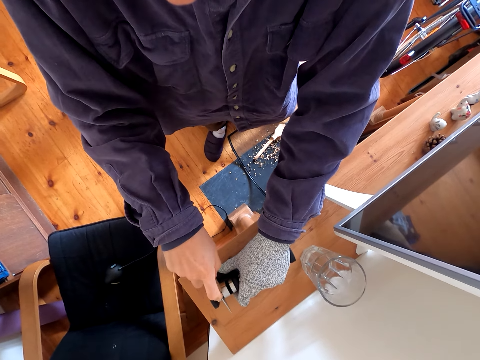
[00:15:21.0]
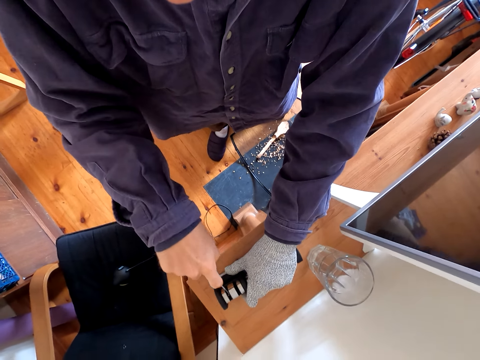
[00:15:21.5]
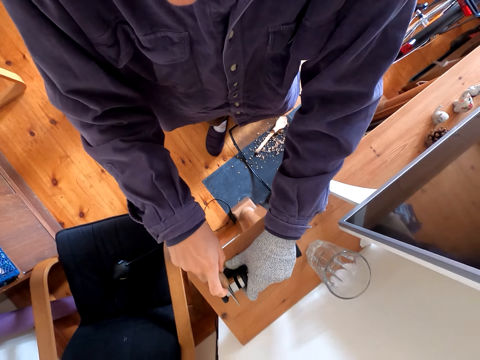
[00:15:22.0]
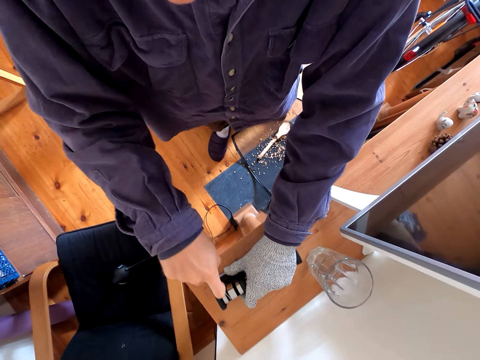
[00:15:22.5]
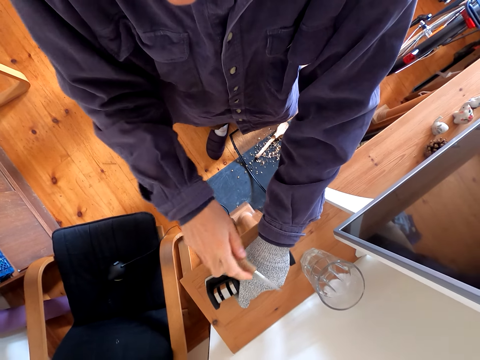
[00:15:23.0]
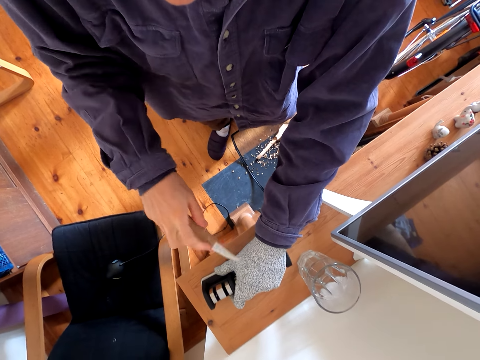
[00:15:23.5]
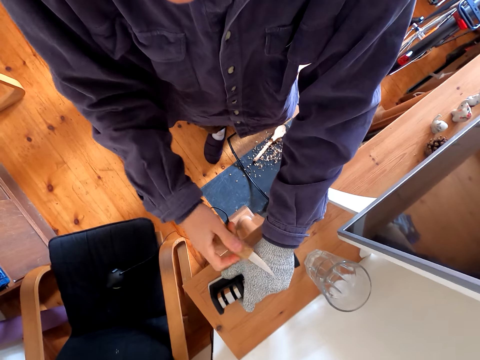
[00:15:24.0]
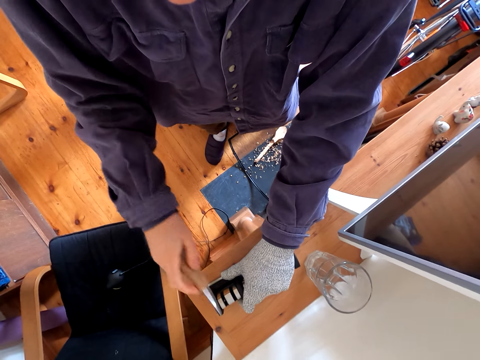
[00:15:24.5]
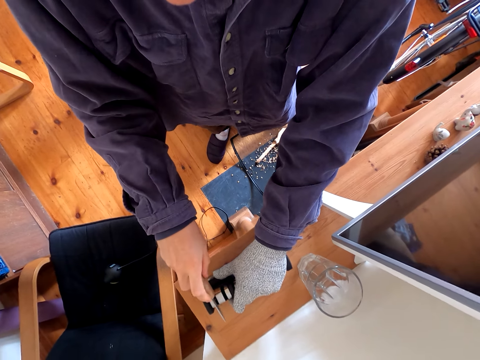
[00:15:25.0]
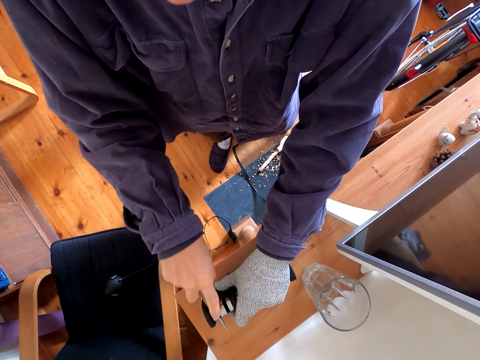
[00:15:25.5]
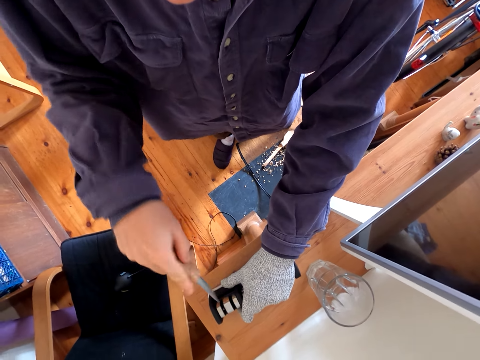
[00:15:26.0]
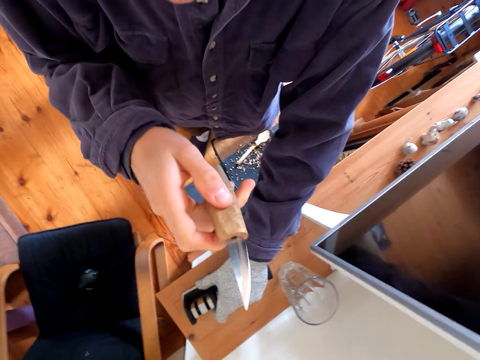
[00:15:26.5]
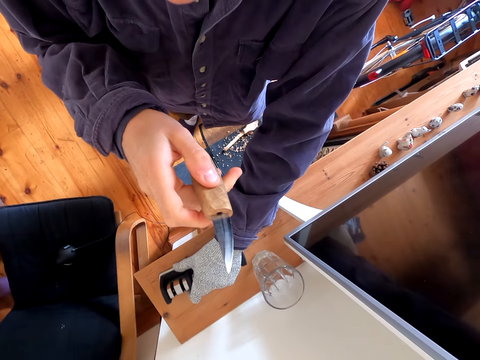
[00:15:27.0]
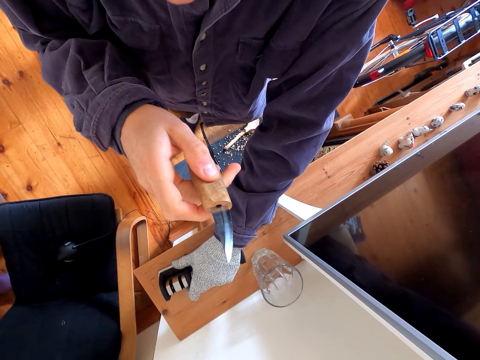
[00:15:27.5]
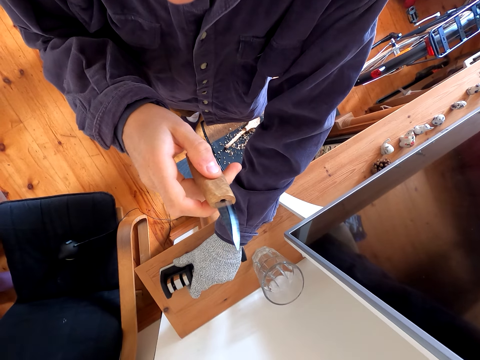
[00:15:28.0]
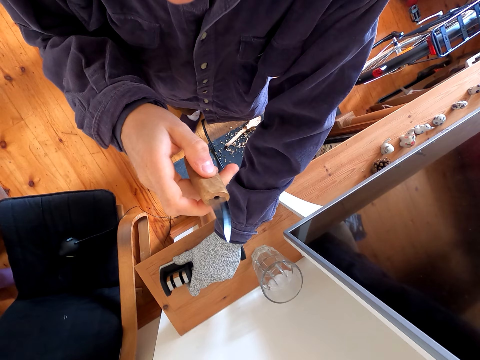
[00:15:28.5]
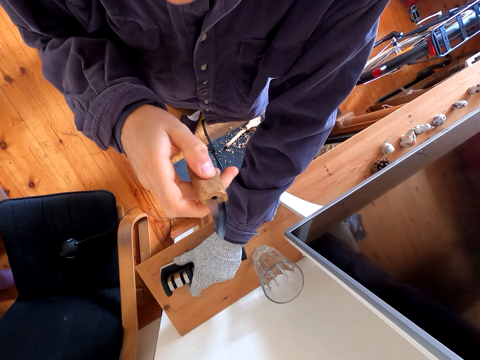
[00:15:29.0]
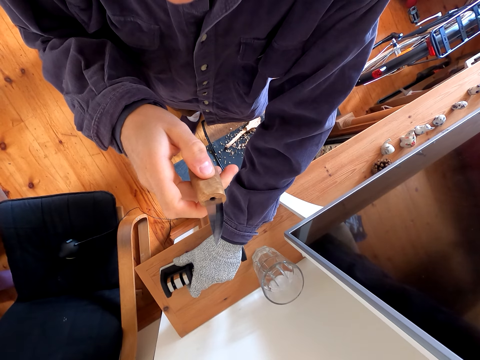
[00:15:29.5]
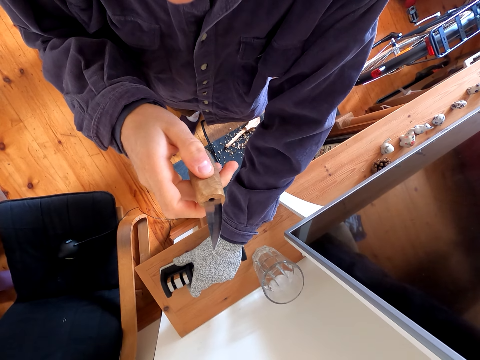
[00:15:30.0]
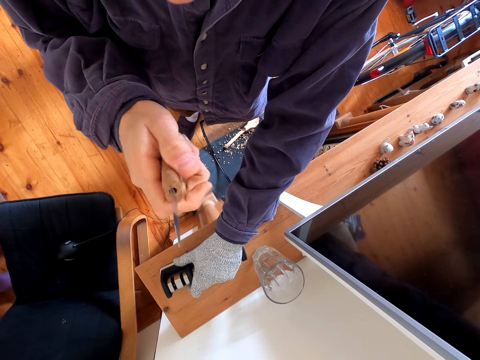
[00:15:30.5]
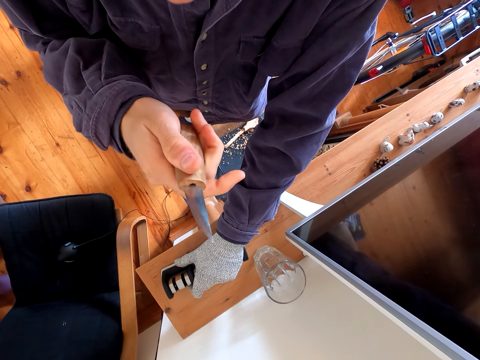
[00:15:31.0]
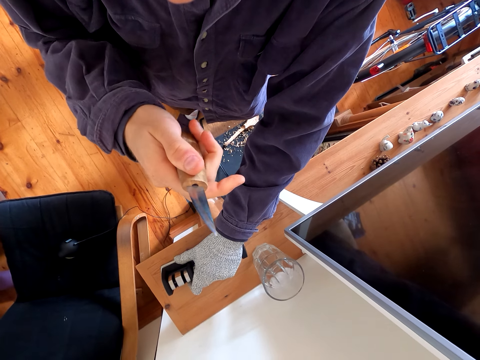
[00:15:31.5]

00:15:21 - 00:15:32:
The camera wearer wipes the knife on the gloves. They grind the knife on the grinder. They stare at the knife.

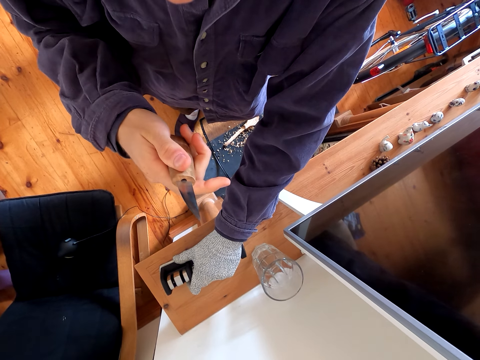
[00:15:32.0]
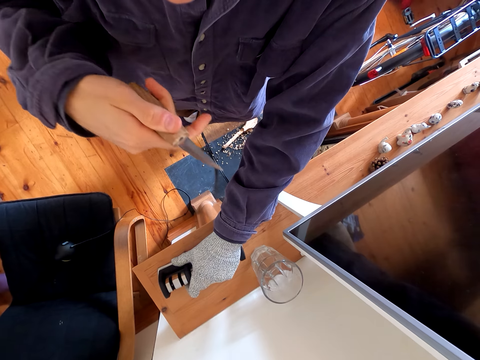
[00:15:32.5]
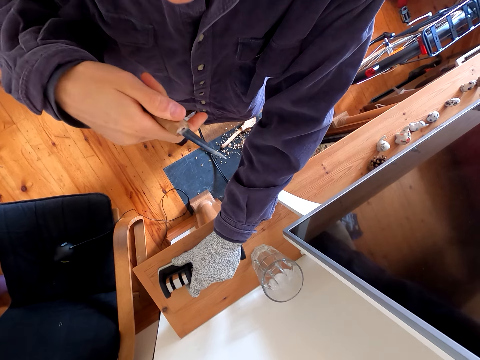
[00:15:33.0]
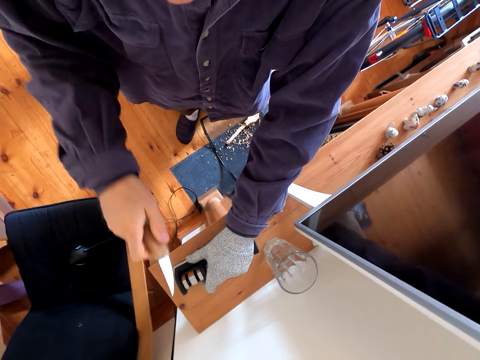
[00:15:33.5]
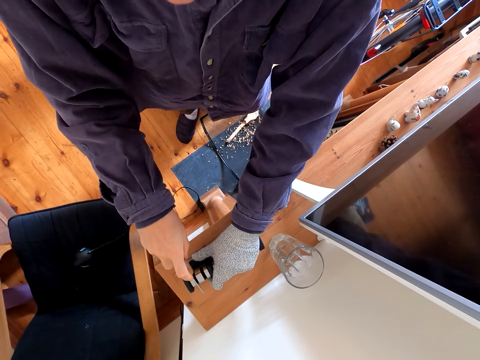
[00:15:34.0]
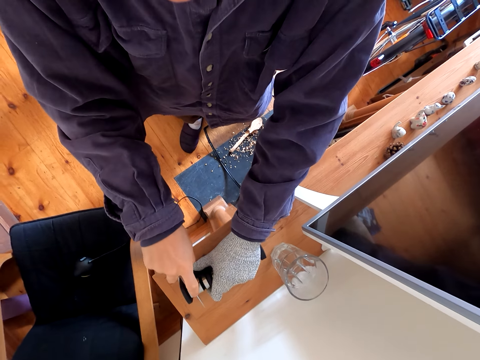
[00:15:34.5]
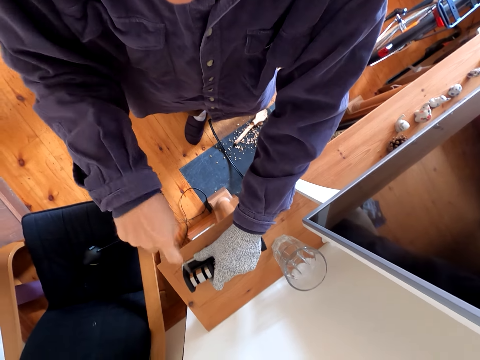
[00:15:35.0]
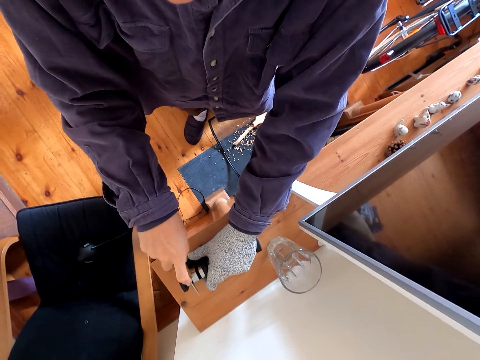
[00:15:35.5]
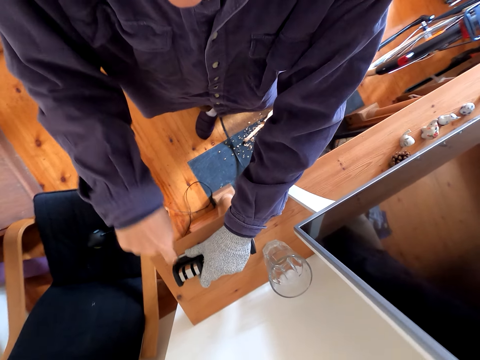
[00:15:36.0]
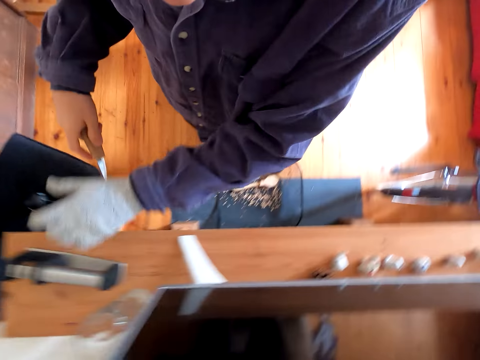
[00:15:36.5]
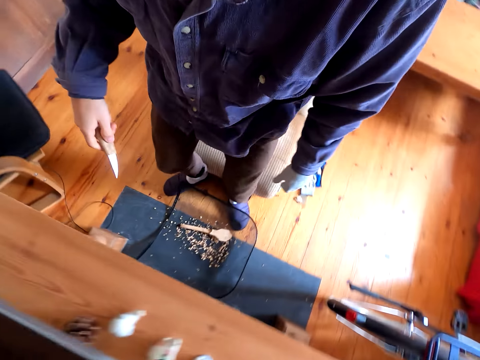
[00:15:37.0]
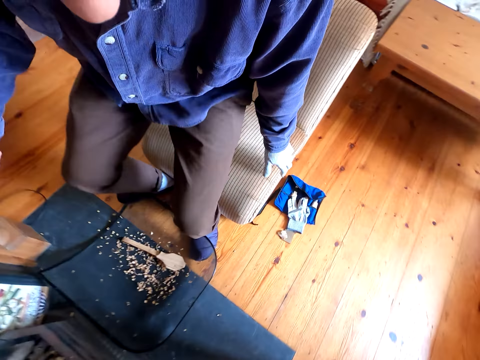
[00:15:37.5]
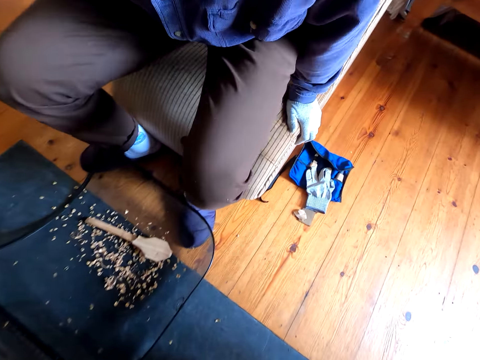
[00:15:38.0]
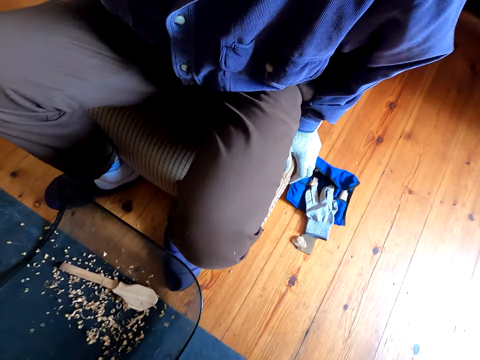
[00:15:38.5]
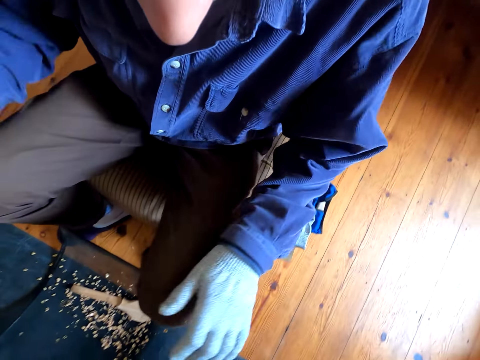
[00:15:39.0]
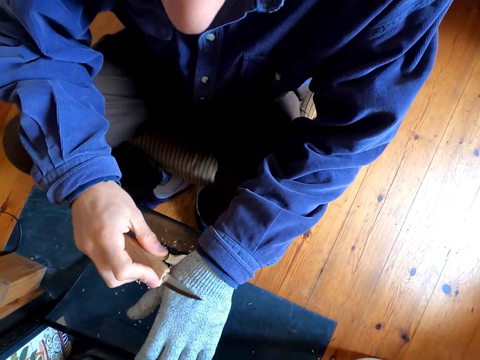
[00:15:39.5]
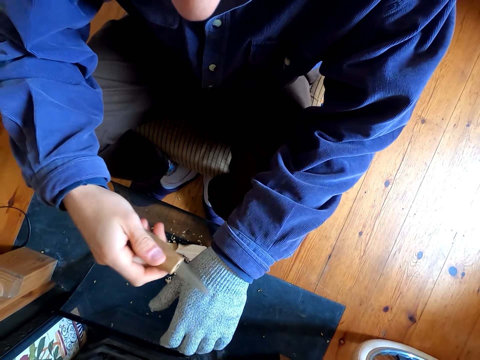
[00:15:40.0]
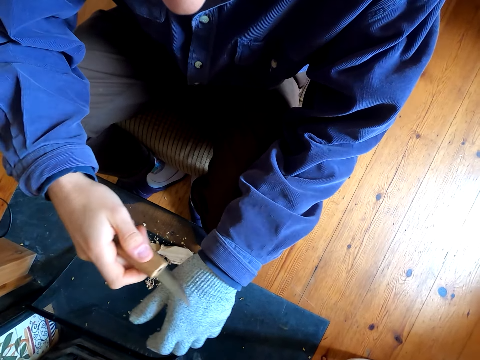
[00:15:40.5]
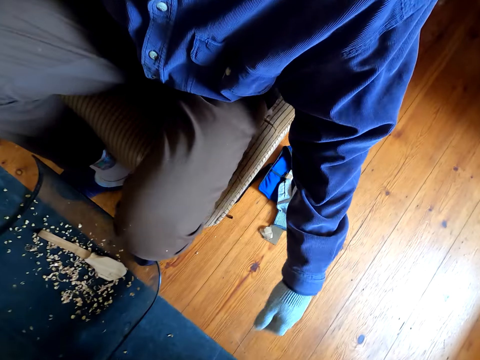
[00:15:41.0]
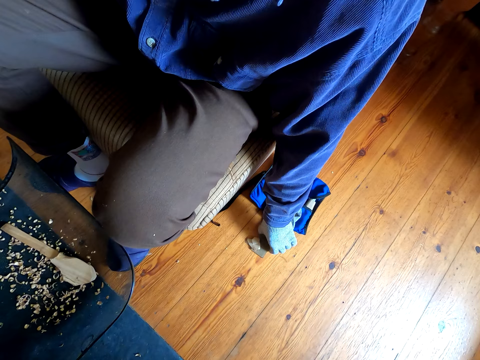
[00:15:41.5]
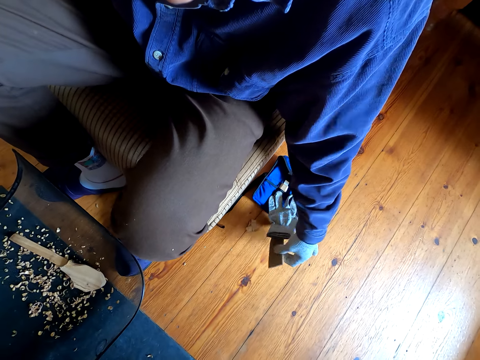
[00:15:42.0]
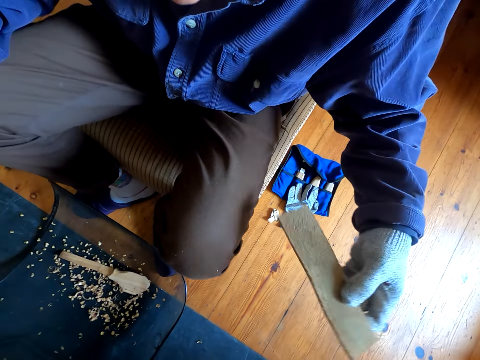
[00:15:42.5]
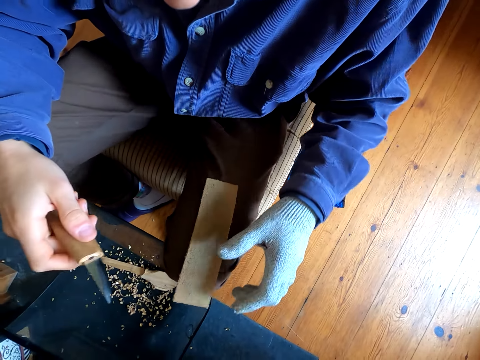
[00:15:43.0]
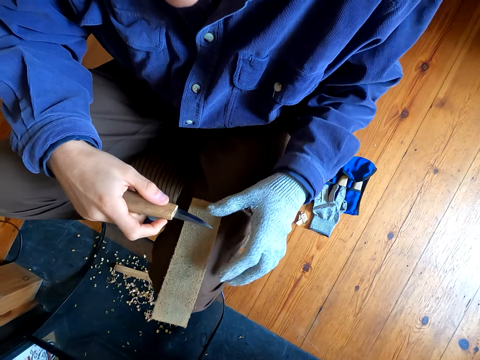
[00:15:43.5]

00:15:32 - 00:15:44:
The camera wearer grinds the knife on the grinder. They sit on a chair. They wipe the knife on the gloves. They look at the knife. They pick something on the floor. They take the sandpaper and make the knife on it.

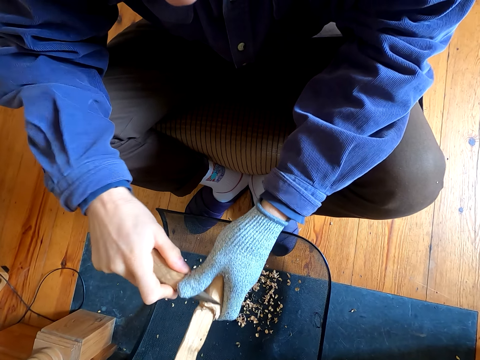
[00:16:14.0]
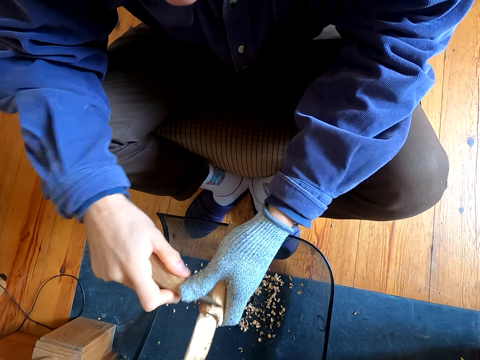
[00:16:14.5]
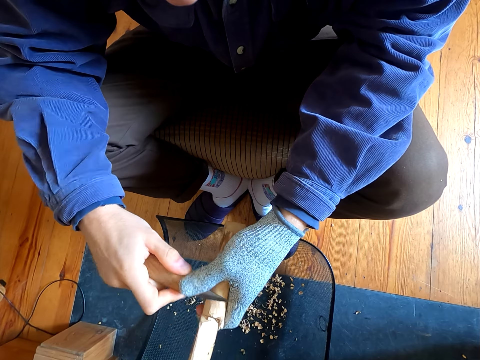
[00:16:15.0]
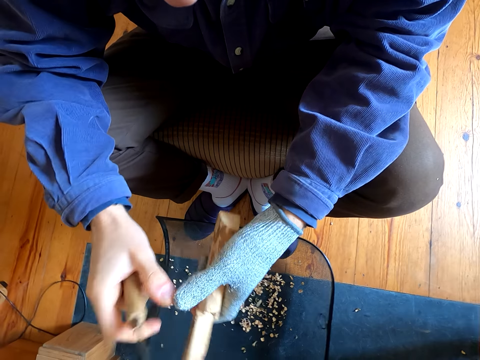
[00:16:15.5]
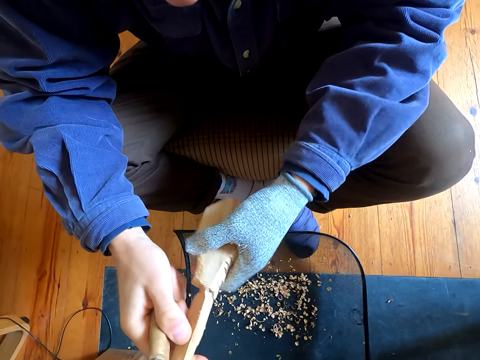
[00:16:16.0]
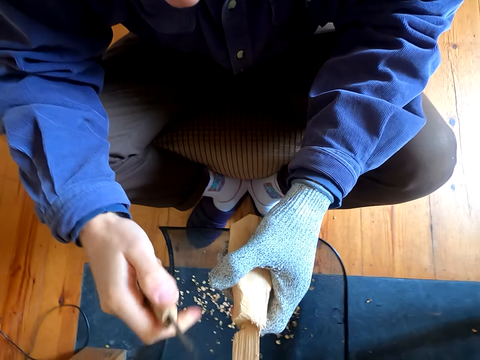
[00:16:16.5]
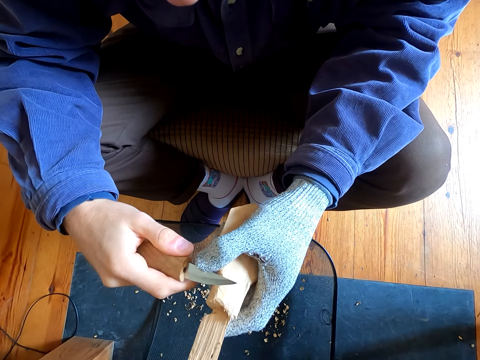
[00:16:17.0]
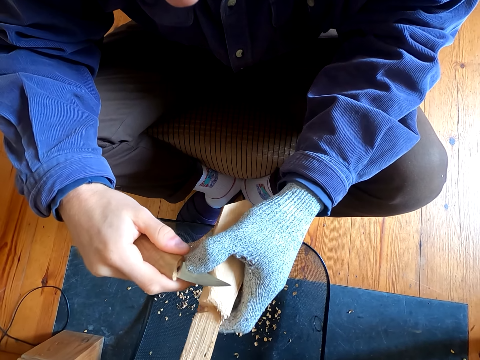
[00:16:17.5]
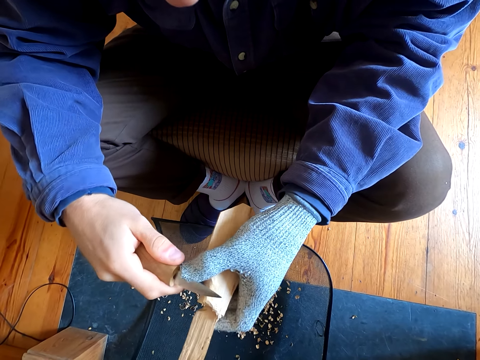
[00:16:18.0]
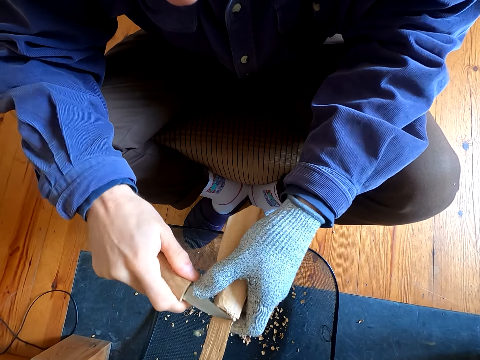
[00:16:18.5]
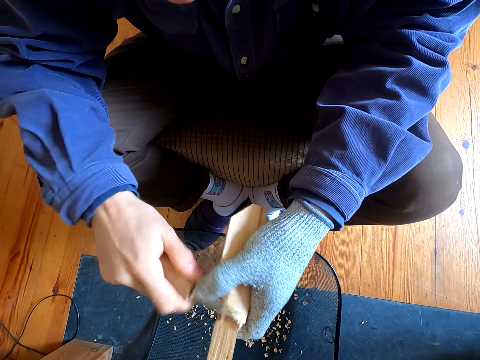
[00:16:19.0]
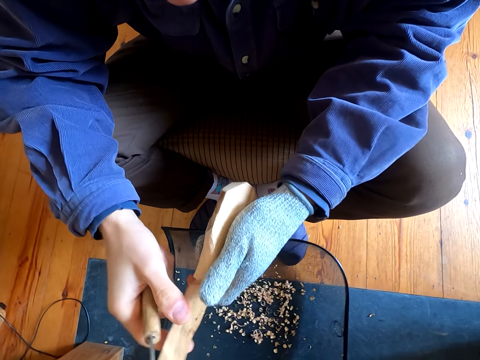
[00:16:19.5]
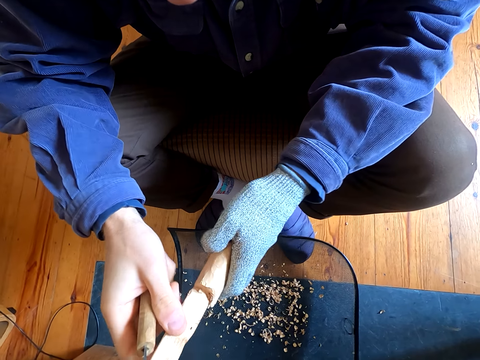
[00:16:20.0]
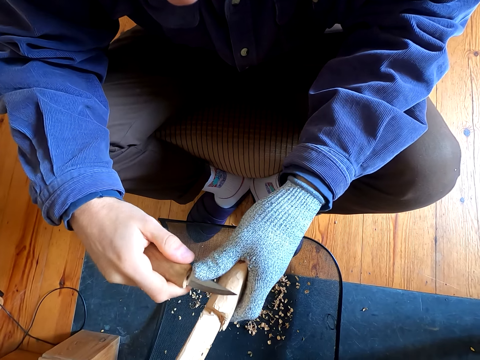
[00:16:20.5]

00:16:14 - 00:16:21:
The camera wearer cuts the wood with a knife.
